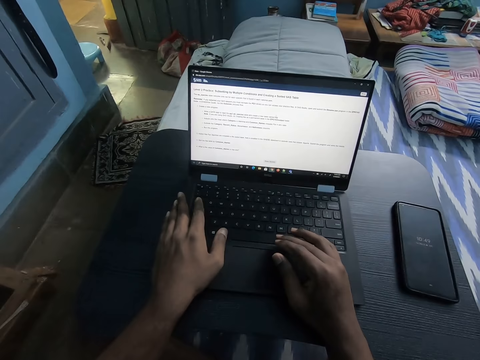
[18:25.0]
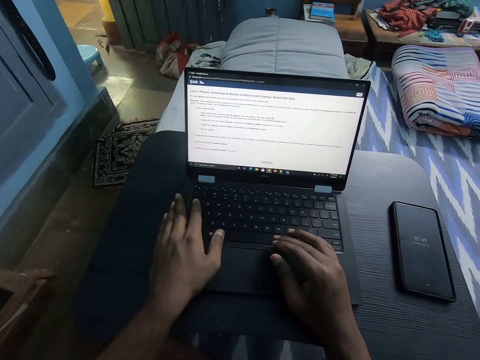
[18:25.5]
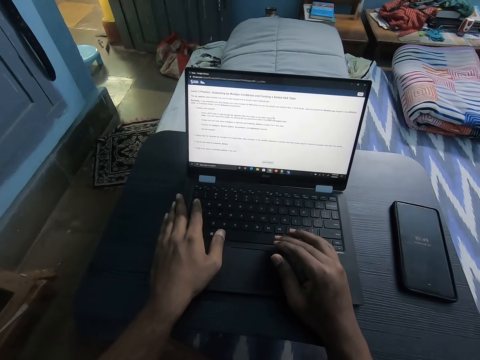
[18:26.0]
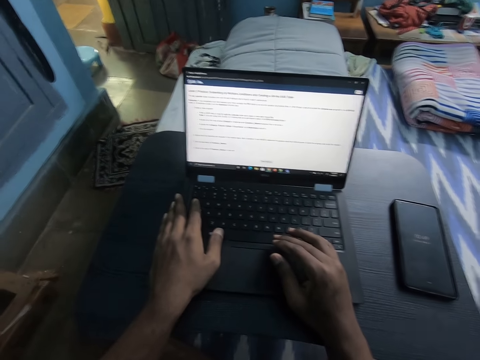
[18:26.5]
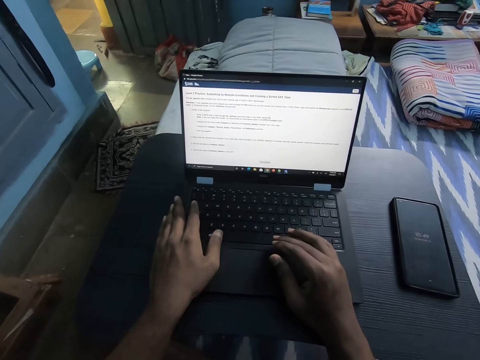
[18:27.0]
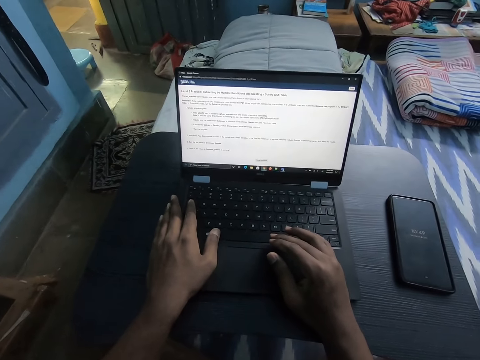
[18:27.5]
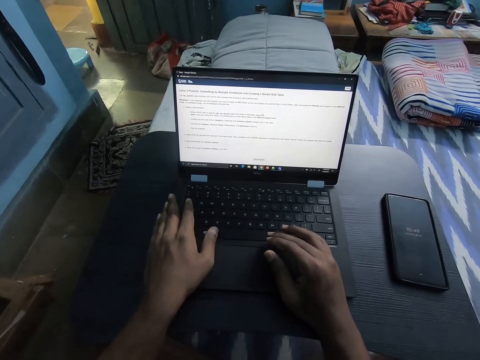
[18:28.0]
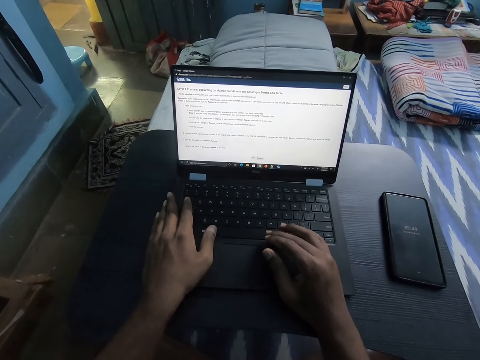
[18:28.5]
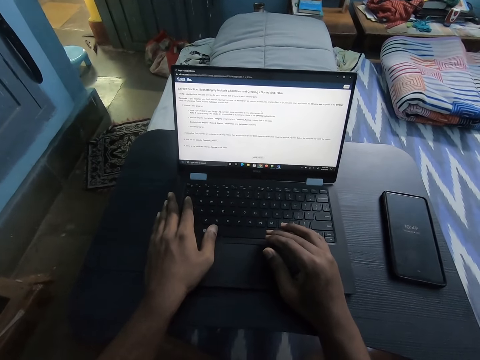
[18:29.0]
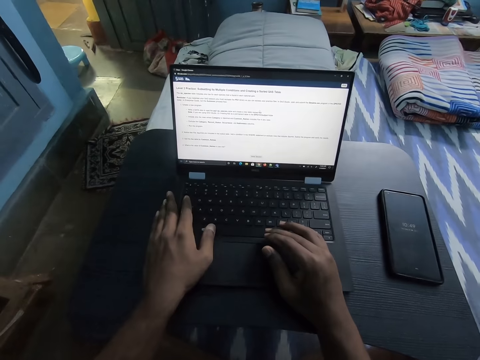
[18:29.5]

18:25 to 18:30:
The camera wearer researches.

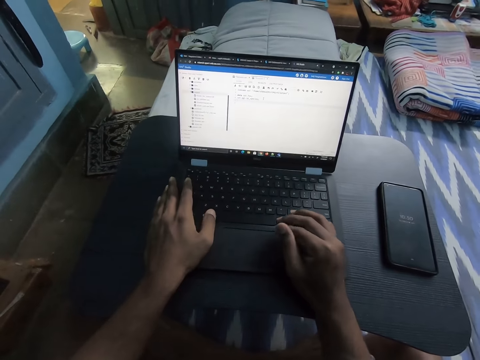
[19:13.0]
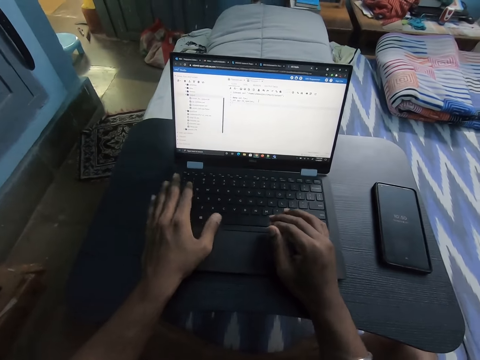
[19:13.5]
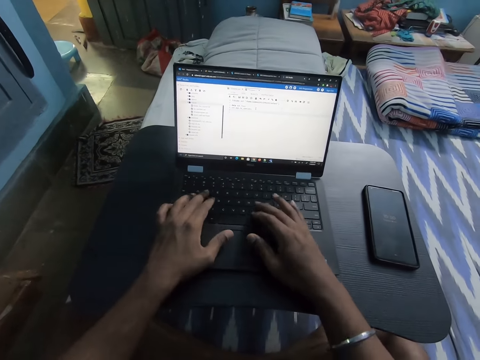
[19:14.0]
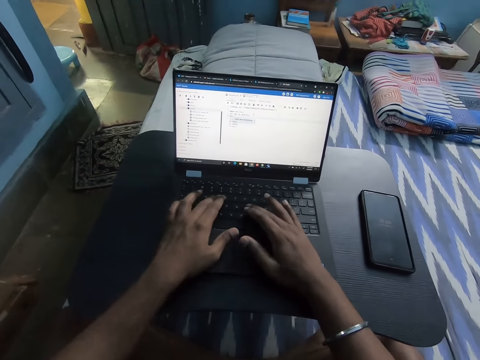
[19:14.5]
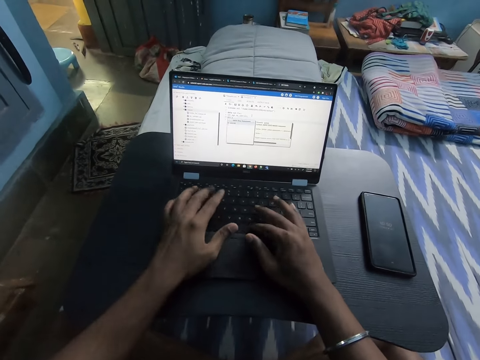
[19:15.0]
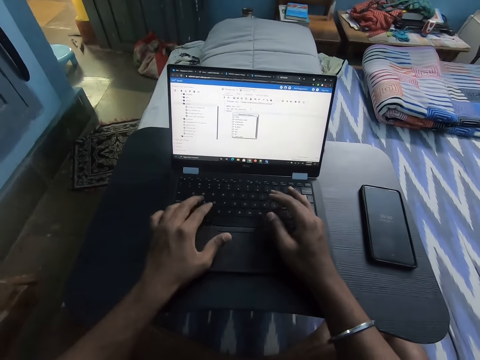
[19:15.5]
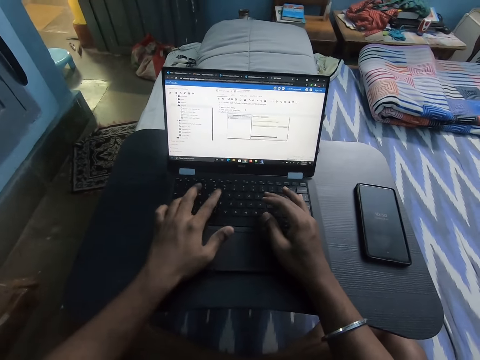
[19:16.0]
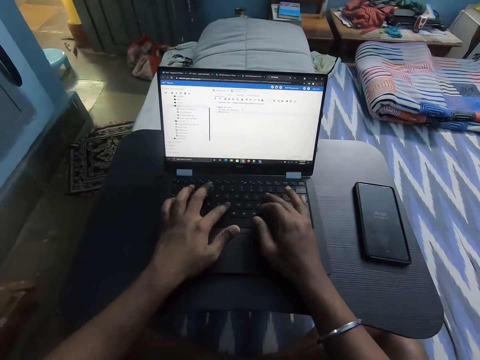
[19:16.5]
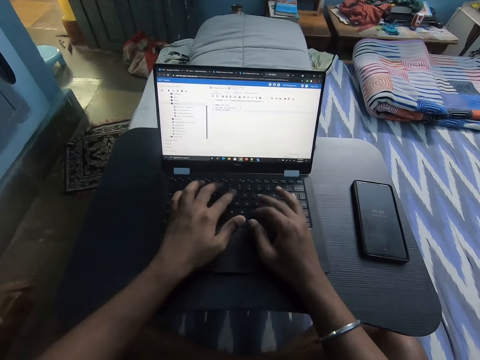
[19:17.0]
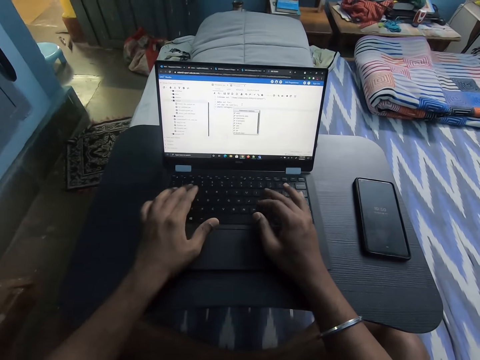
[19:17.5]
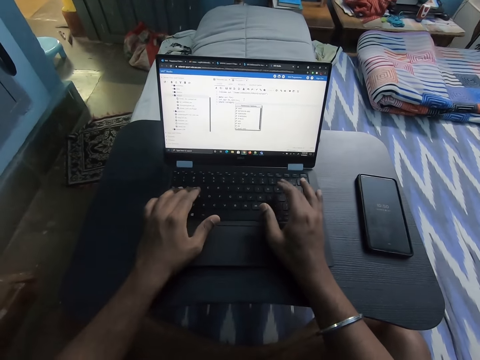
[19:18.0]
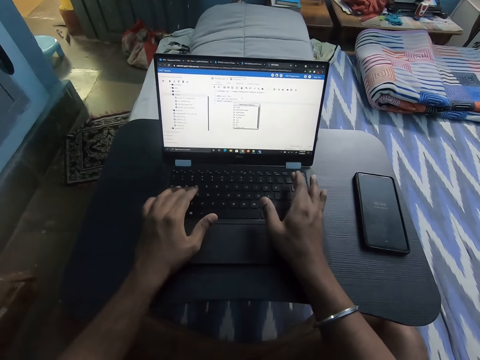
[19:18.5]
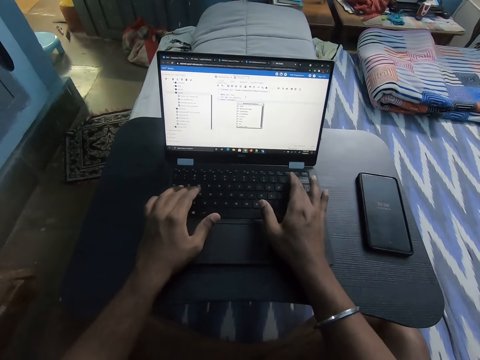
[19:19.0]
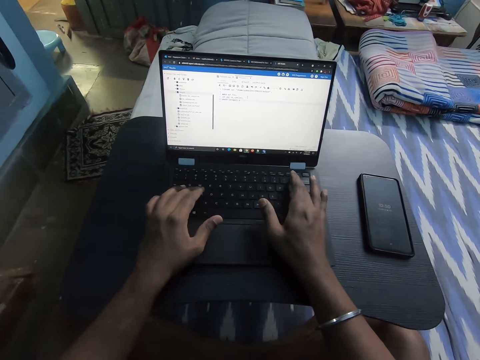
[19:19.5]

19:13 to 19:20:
The camera wearer types on the keyboard.

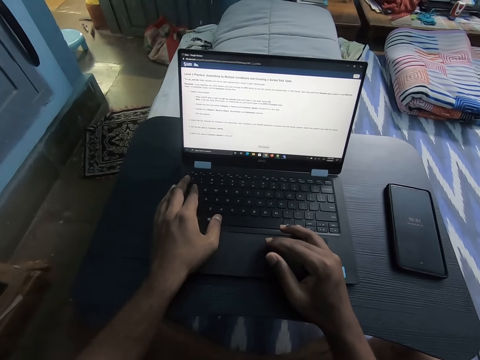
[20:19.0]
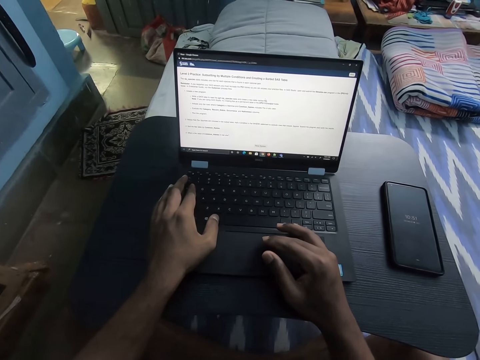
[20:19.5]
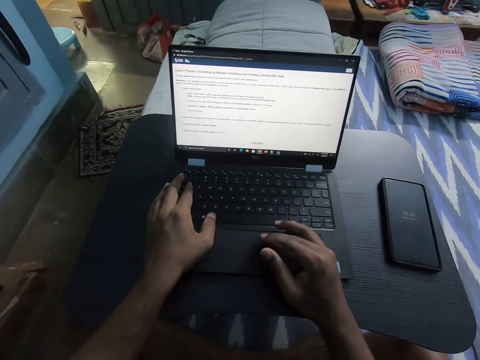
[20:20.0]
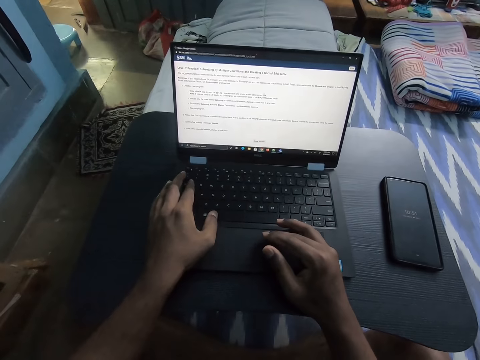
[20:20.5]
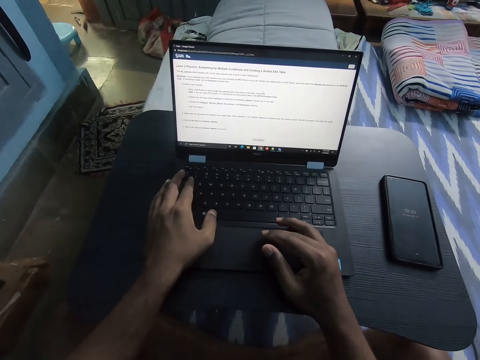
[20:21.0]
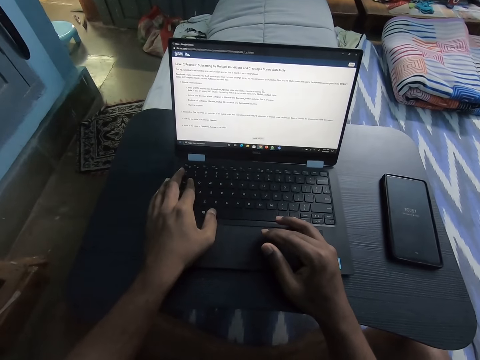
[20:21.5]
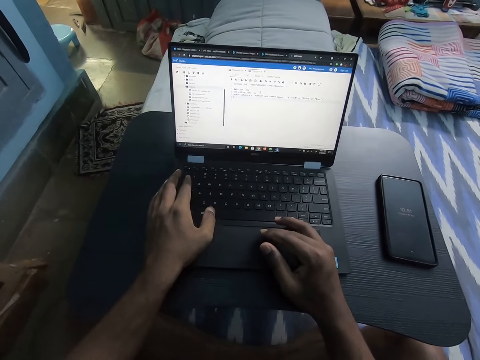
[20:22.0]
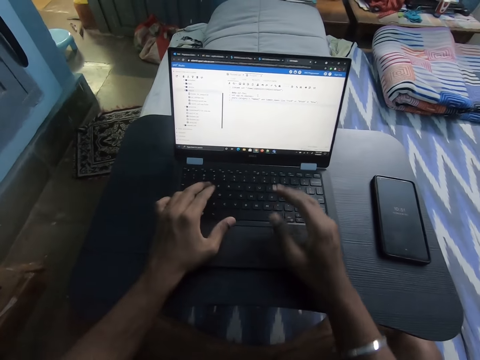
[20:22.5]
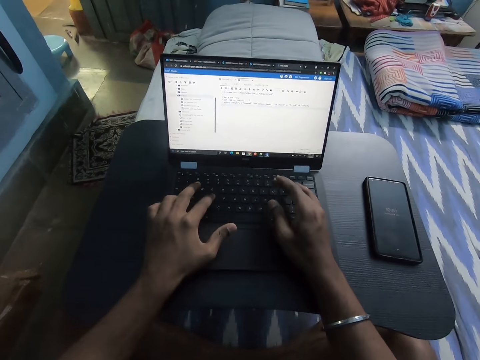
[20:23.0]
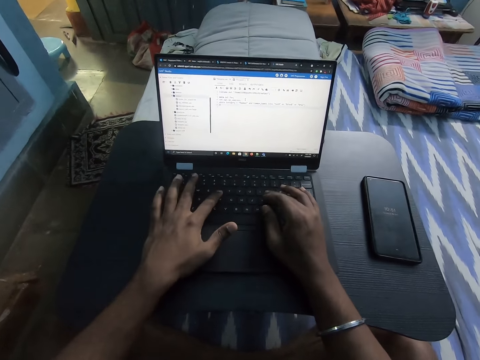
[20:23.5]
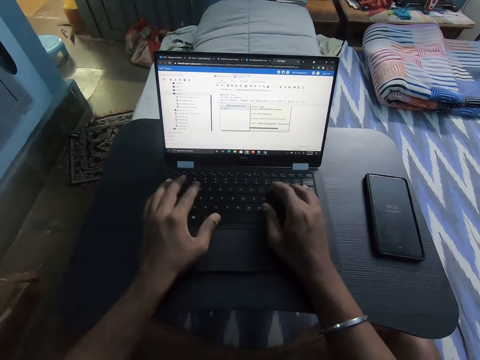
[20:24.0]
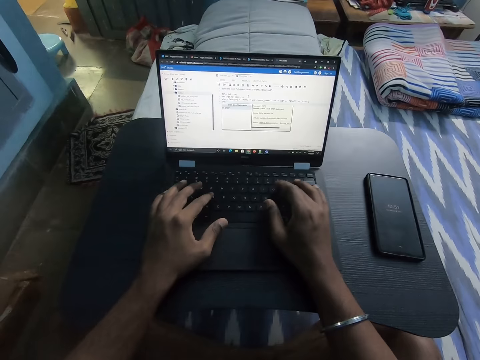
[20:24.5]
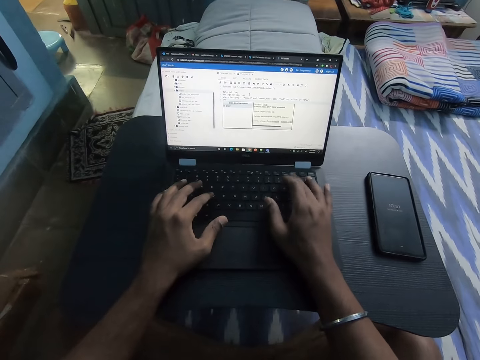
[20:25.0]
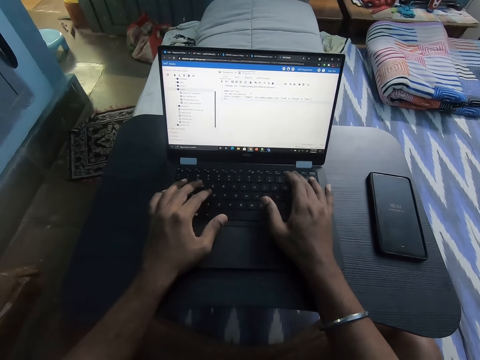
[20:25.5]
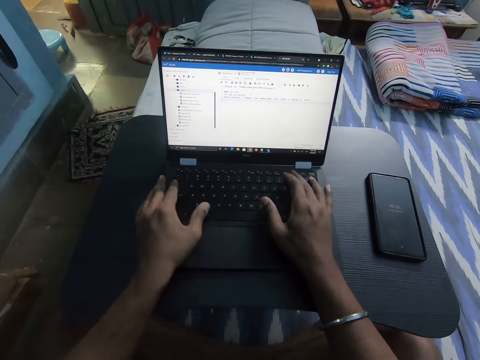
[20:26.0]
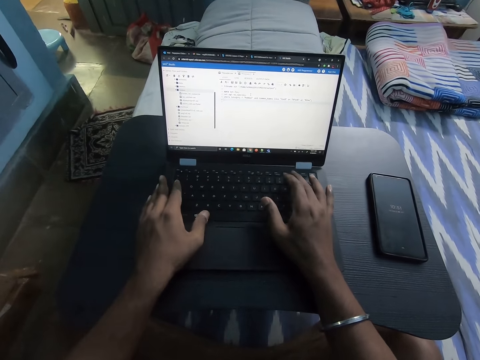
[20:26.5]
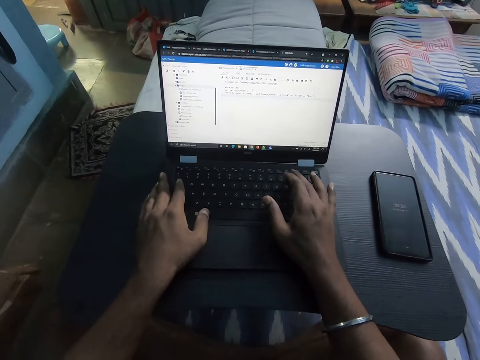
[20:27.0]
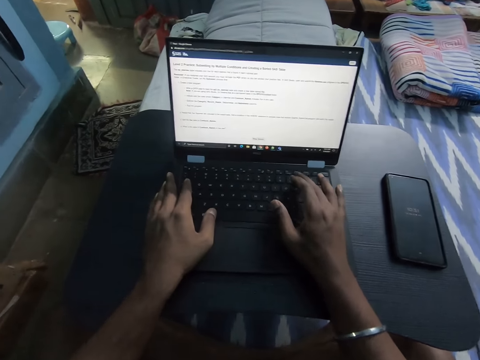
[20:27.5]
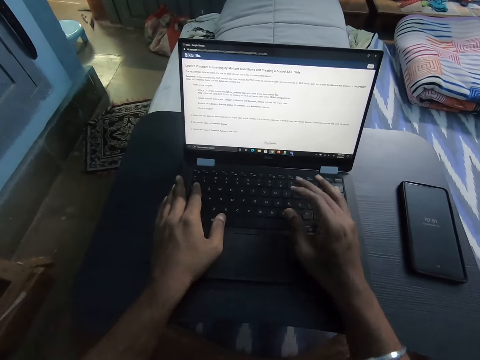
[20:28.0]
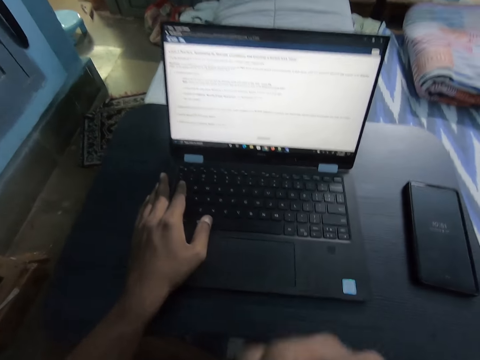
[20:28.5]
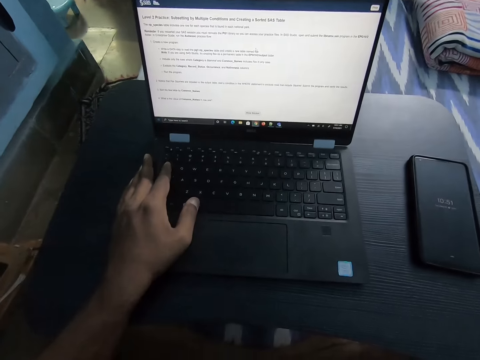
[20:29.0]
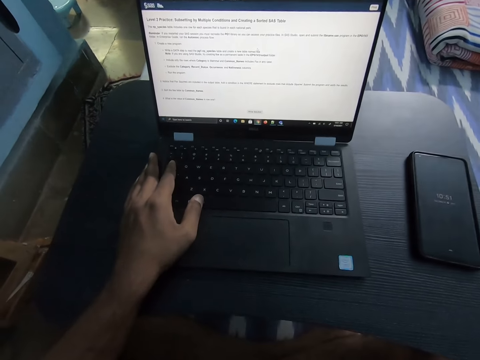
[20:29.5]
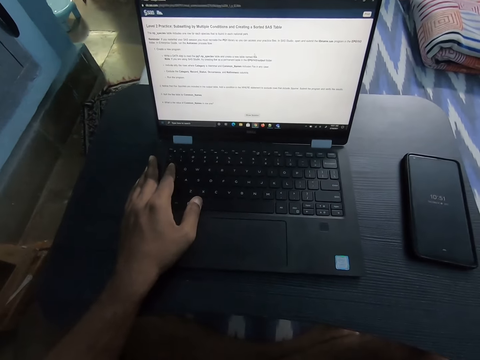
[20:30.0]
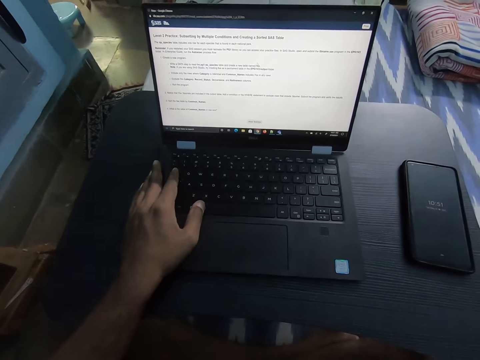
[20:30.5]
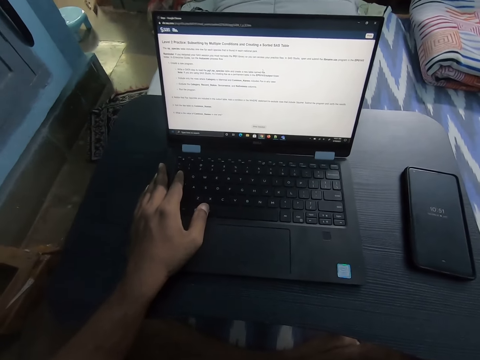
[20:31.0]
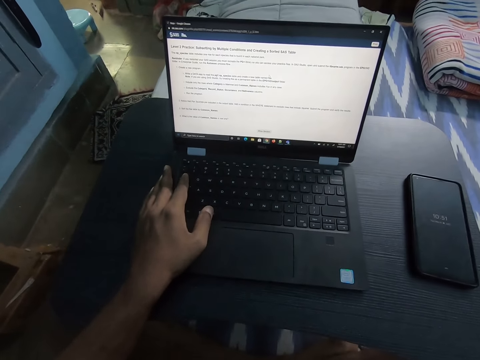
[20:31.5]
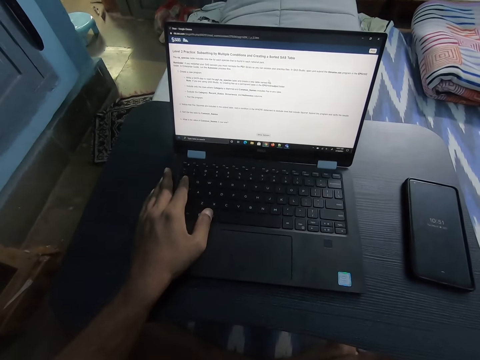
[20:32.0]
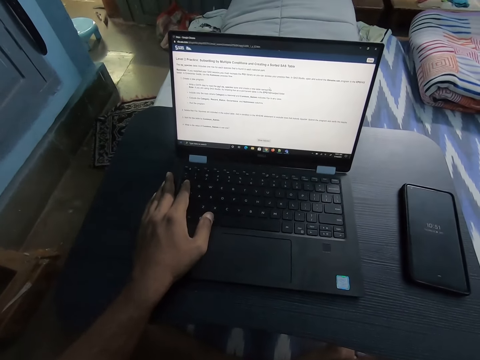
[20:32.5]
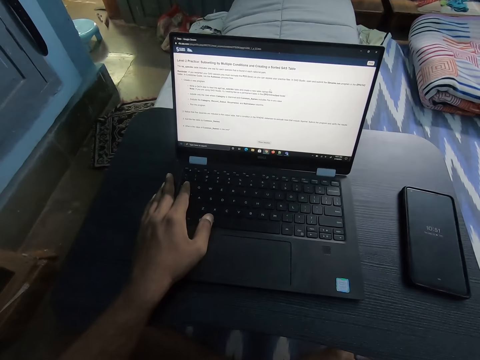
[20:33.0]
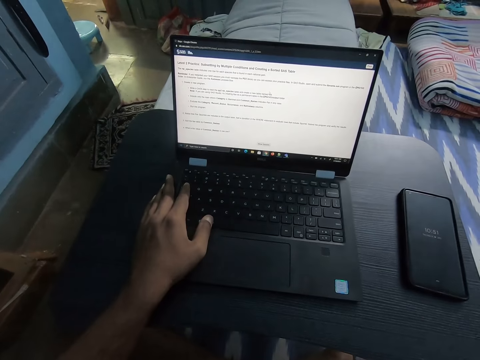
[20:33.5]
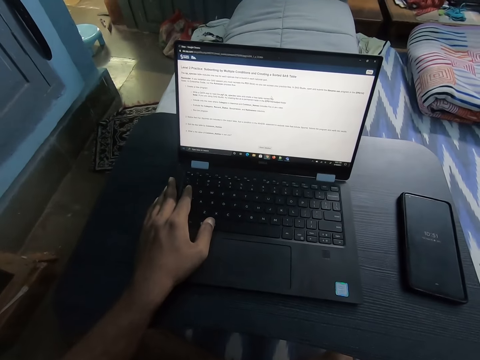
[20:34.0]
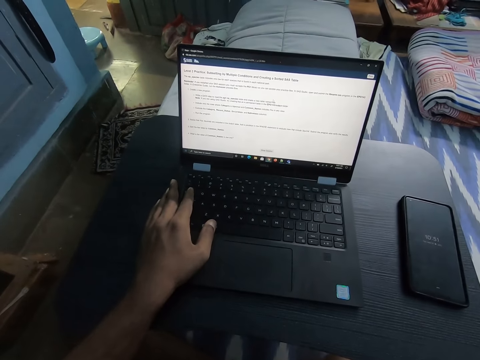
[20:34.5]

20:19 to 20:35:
The camera wearer researches. He types on the keyboard. He touches his face with his right hand.
